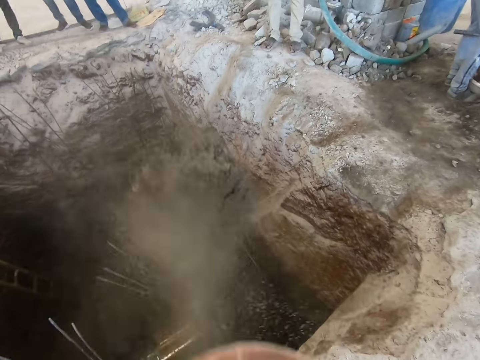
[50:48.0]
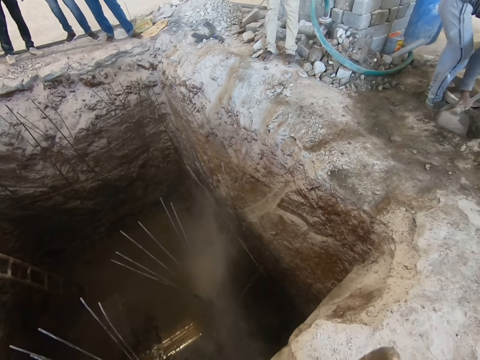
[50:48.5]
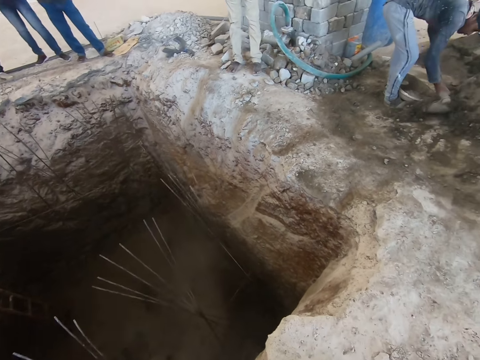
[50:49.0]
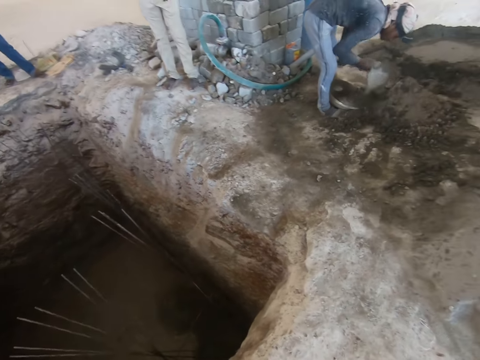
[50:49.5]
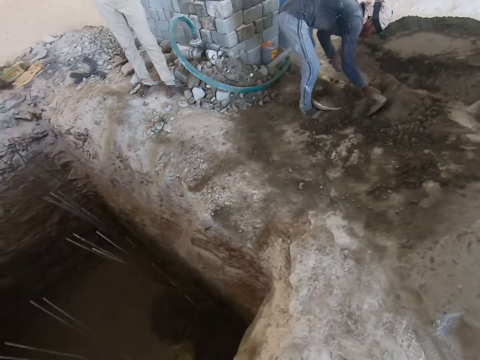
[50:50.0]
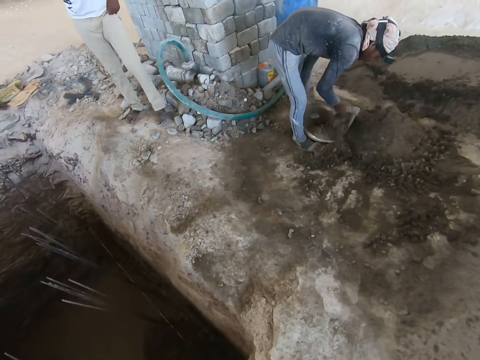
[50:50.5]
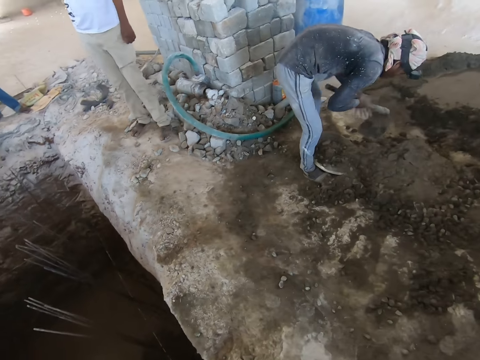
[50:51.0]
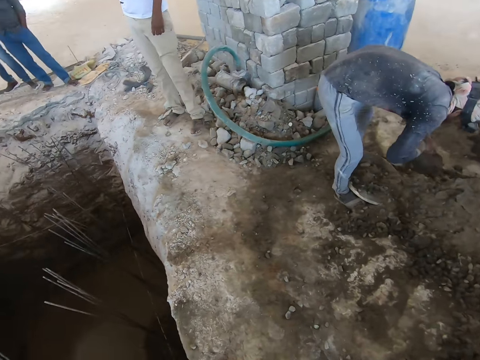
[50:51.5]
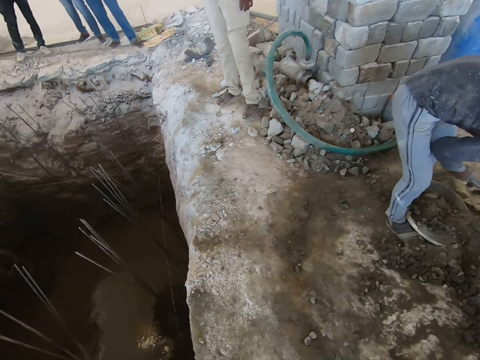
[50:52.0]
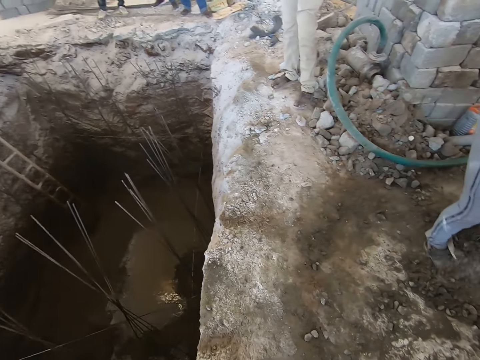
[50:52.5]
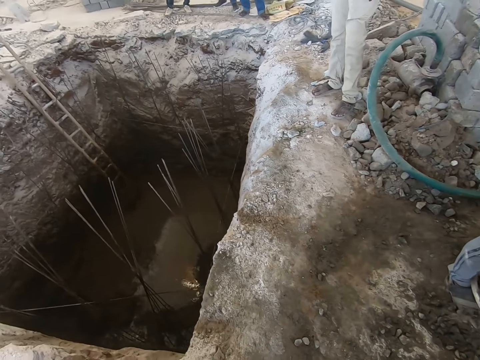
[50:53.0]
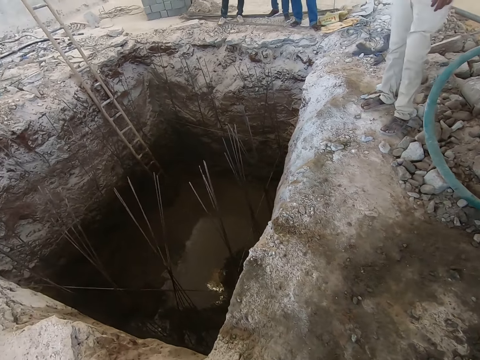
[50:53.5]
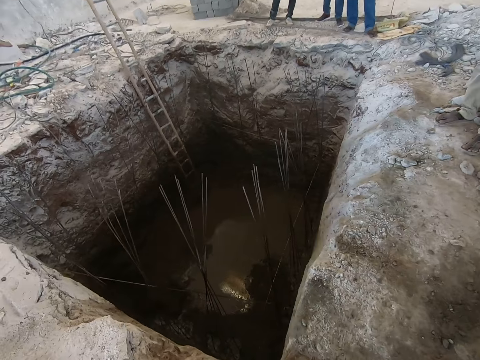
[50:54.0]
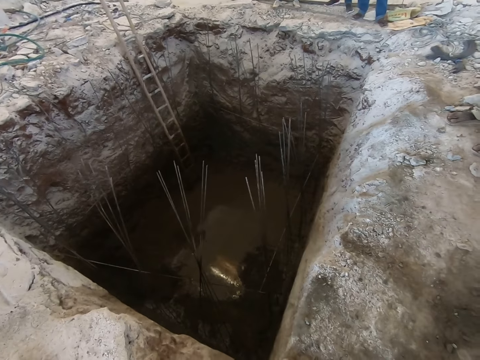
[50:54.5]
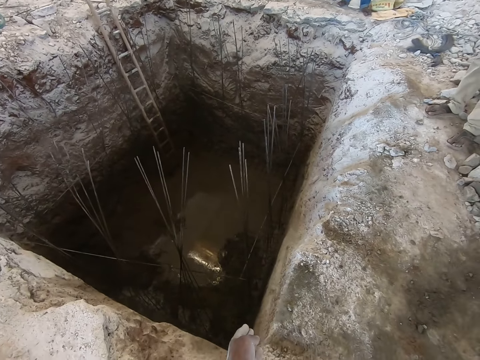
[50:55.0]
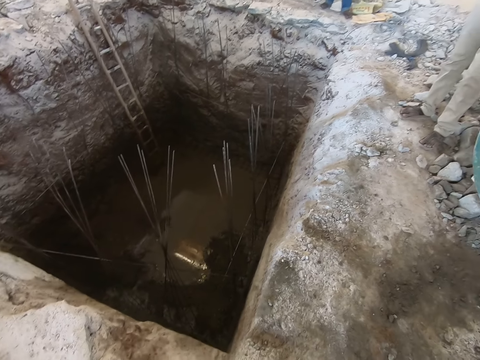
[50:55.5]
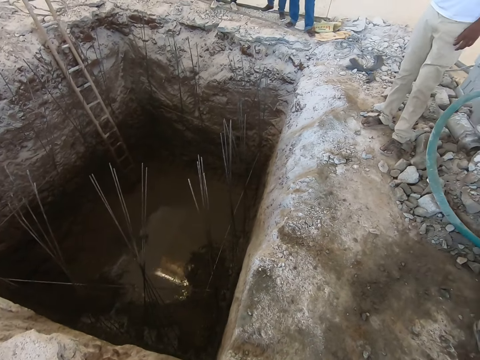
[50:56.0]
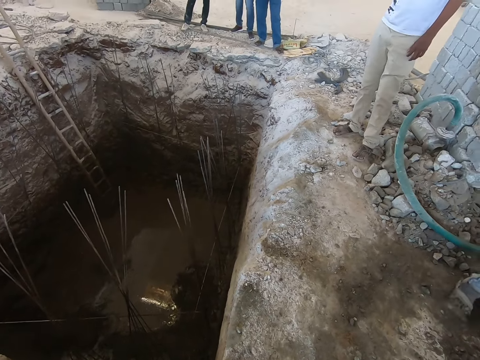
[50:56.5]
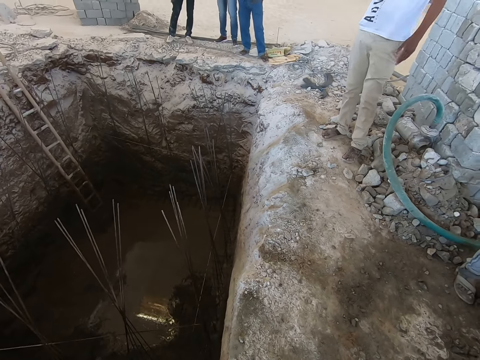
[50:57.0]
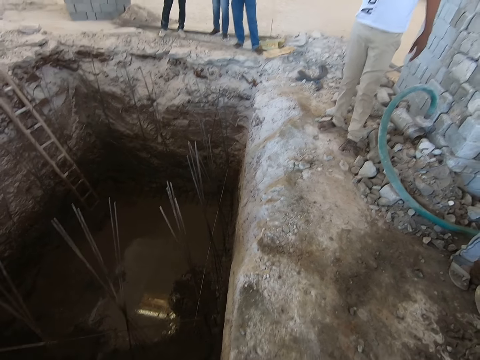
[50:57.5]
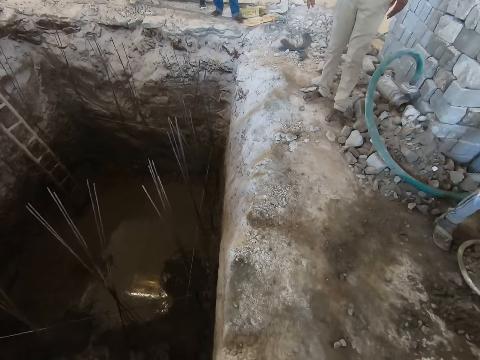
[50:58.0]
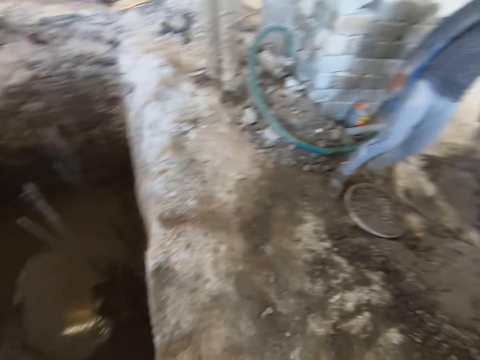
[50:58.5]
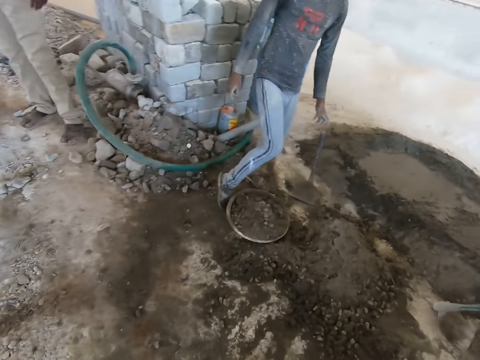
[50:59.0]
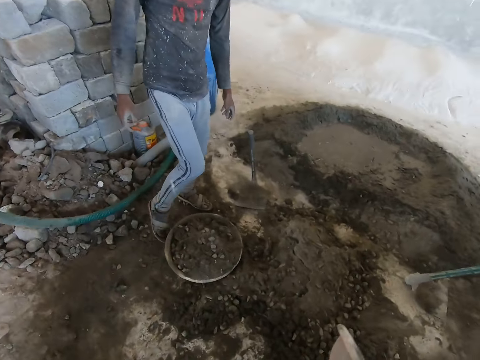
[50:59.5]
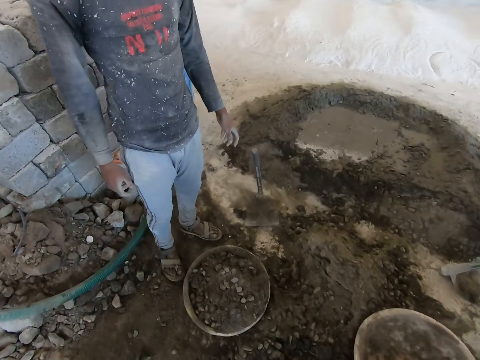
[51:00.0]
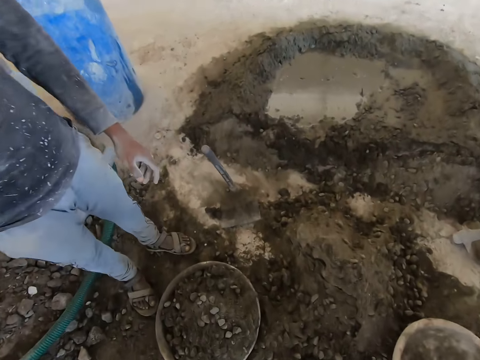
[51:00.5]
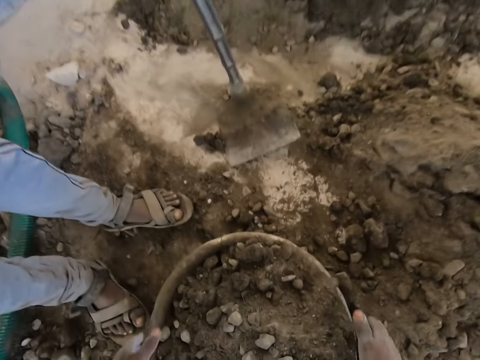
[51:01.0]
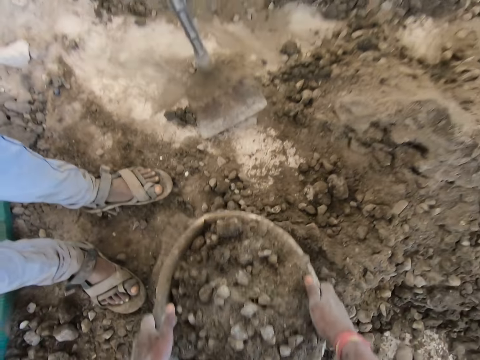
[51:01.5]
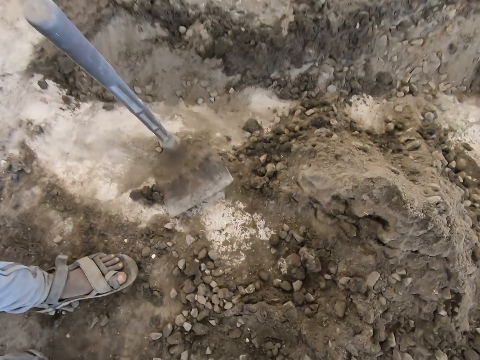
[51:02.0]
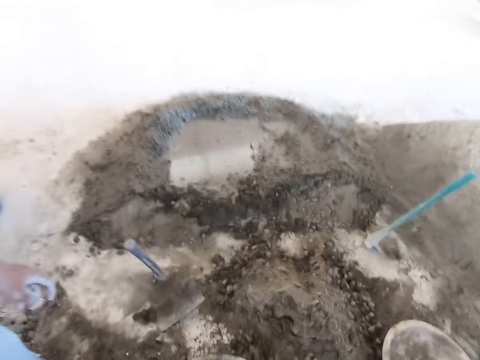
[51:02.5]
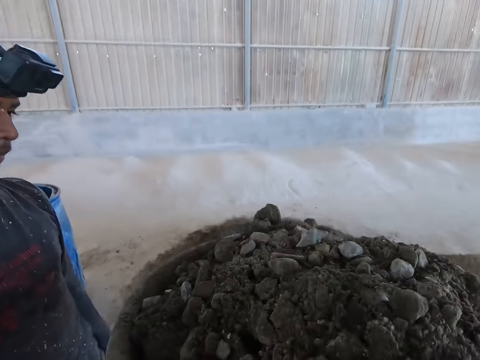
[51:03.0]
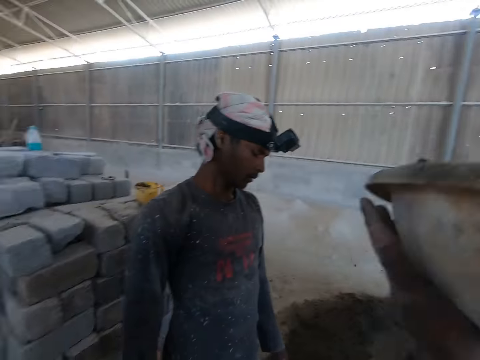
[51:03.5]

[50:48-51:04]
The camera wearer empties the head pan with concrete in both hands in the pit. The man packs concrete with the hoe in both hands into the head pan on the floor. The camera wearer converses with another man. The first man taps the head pan with concrete on the floor with his left leg. The camera wearer drops the head pan in his right hand on the floor. He carries the head pan with concrete on the floor with both hands.

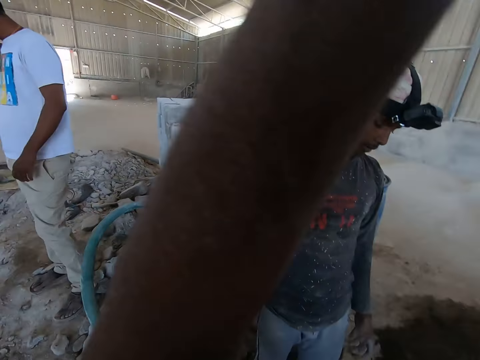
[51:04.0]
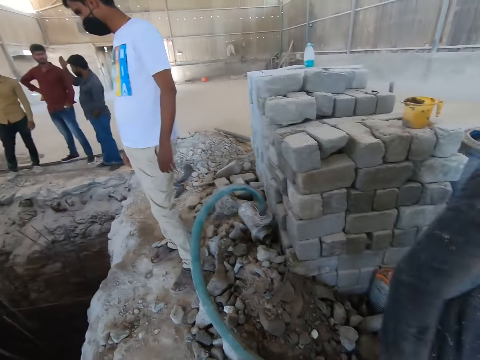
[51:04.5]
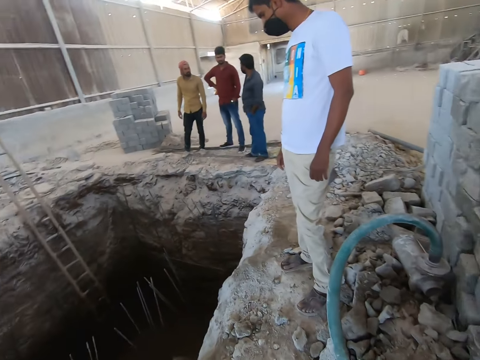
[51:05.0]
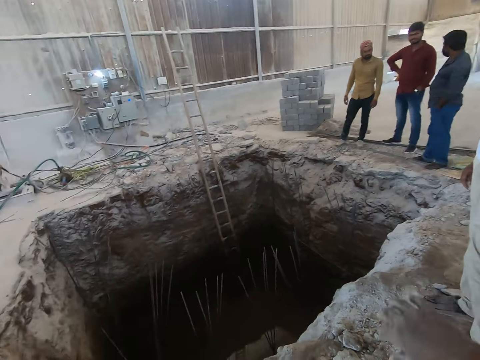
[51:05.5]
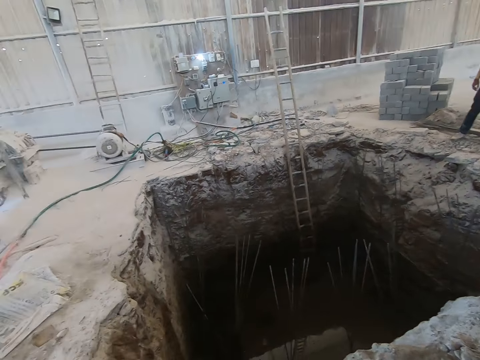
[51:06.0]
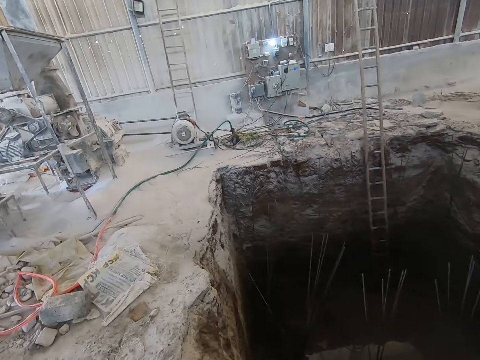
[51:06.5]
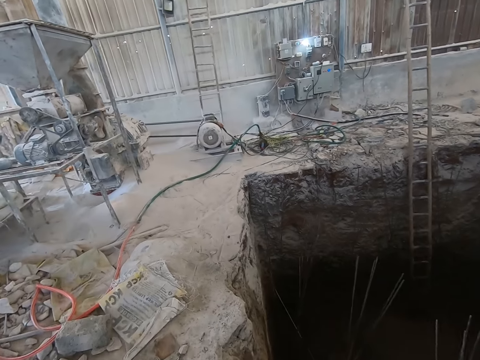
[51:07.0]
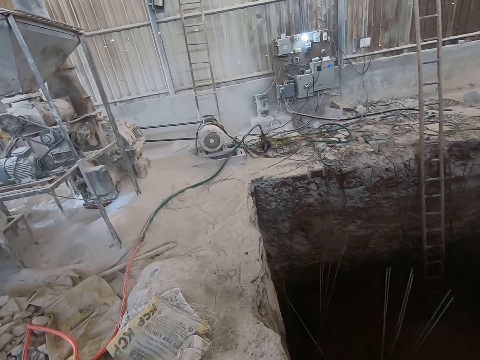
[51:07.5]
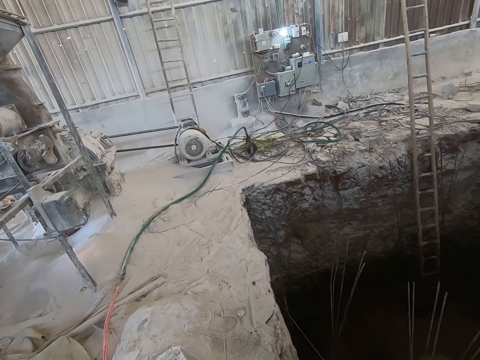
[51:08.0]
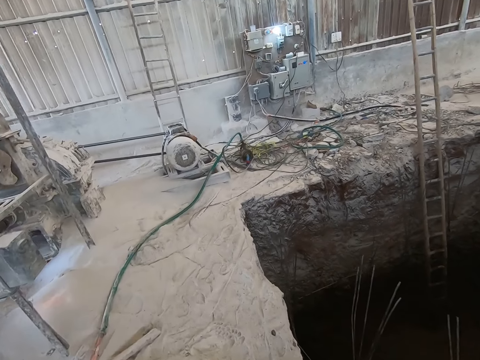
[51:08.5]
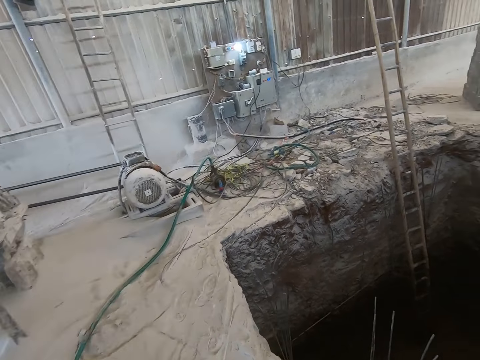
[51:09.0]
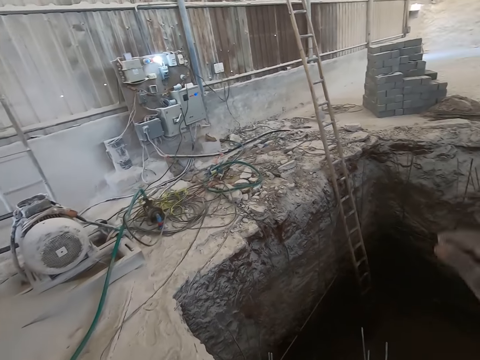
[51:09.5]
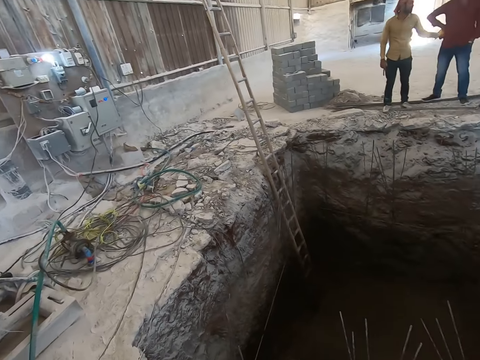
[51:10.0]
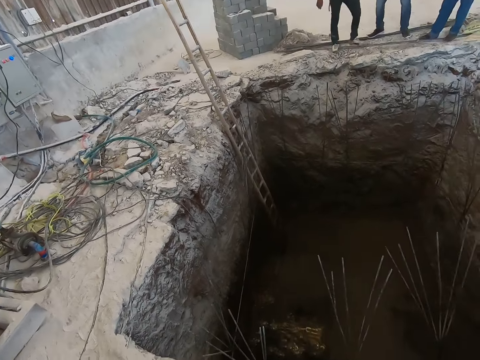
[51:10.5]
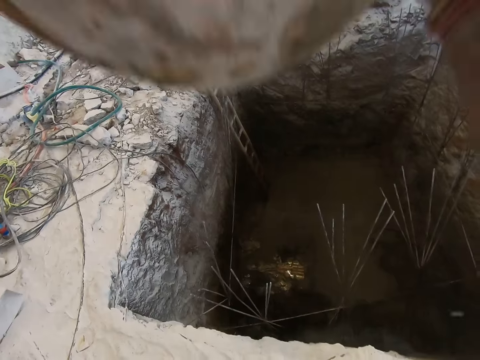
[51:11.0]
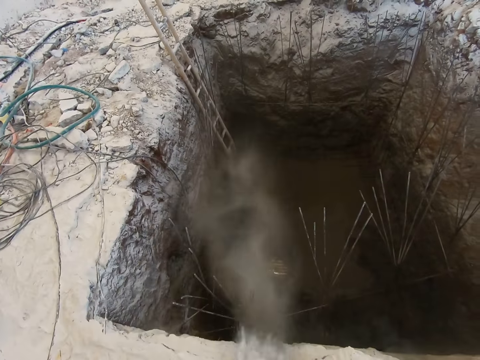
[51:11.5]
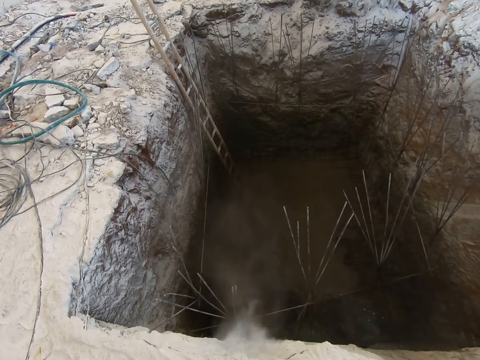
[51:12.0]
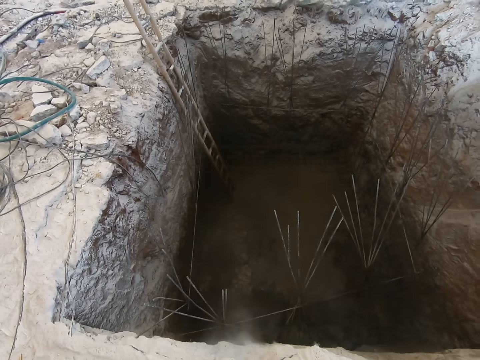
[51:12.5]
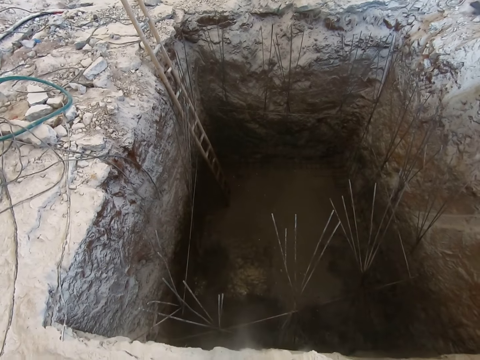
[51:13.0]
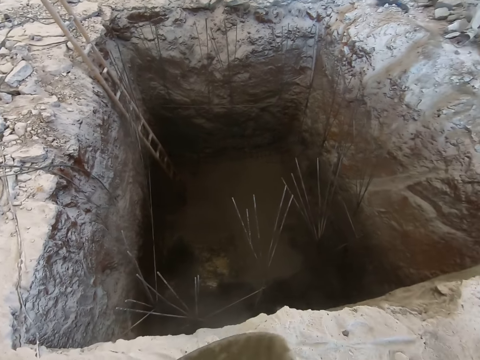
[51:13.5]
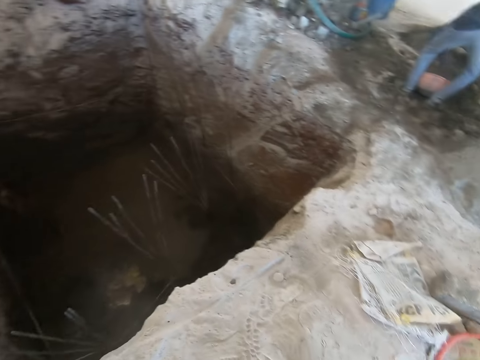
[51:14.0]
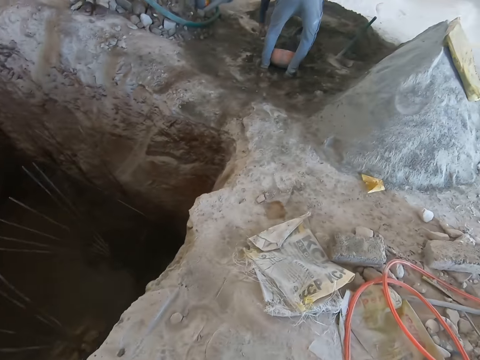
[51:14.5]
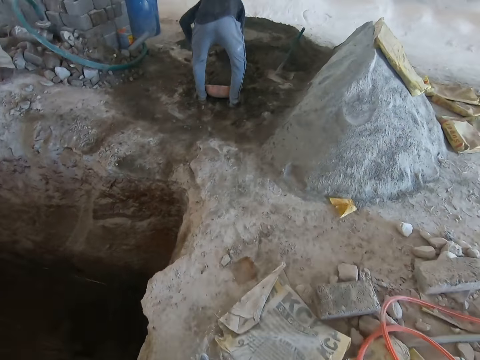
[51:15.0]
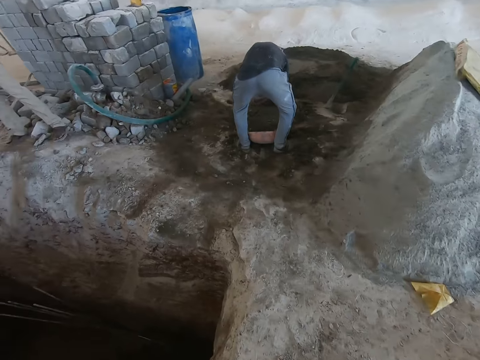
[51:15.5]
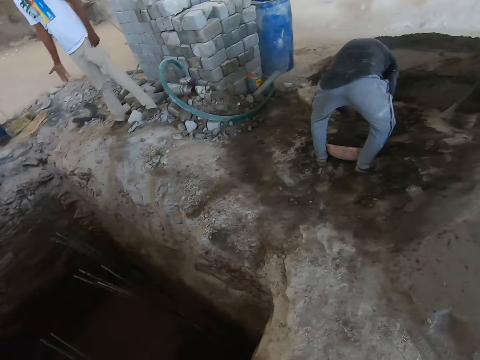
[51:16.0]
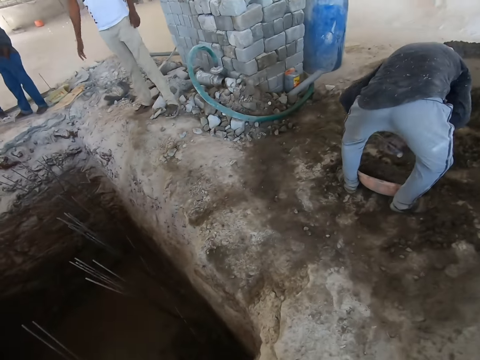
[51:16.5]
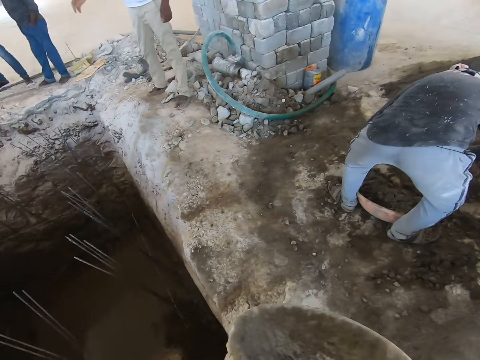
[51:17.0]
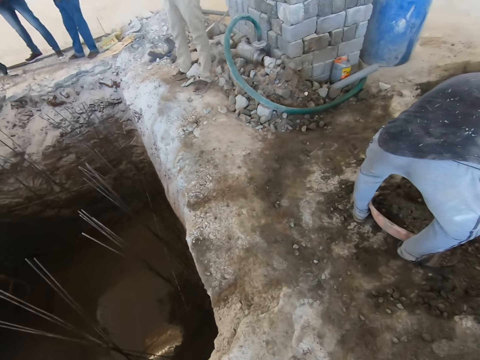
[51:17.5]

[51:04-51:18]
The camera wearer puts the bowl or head pan of cement on top of the head. They empty the head pan with concrete in both hands in the pit. The man packs concrete with the hoe in both hands into the head pan on the floor.
